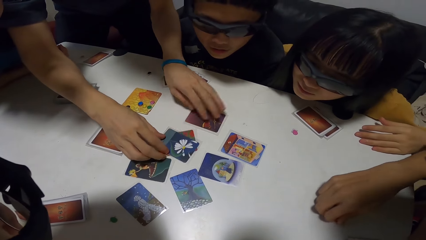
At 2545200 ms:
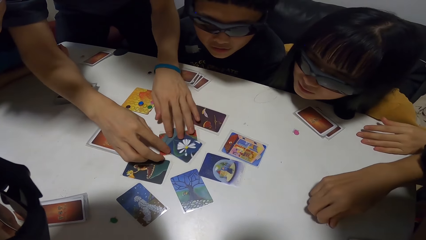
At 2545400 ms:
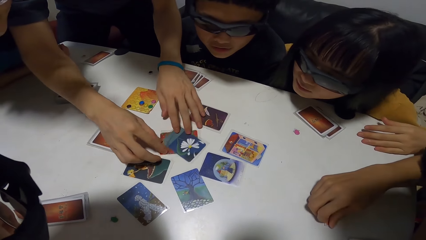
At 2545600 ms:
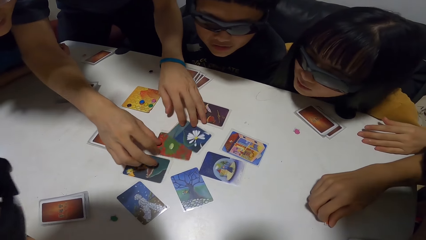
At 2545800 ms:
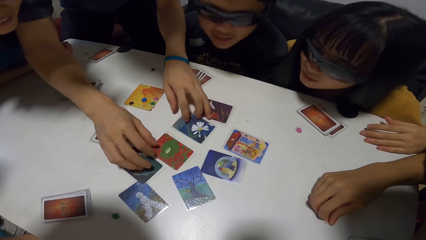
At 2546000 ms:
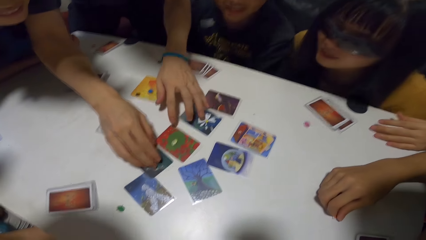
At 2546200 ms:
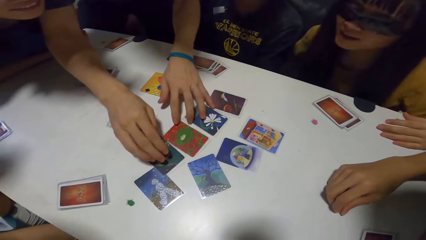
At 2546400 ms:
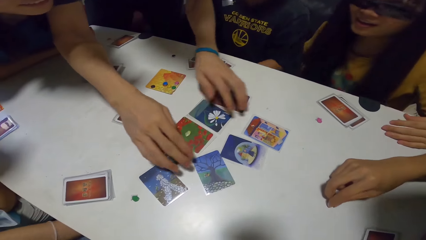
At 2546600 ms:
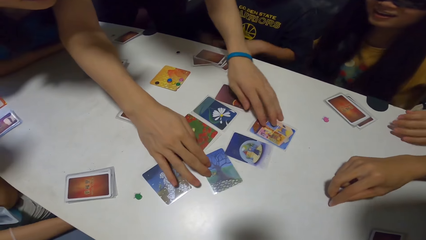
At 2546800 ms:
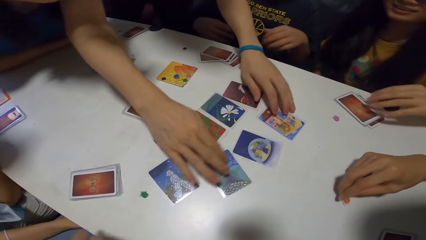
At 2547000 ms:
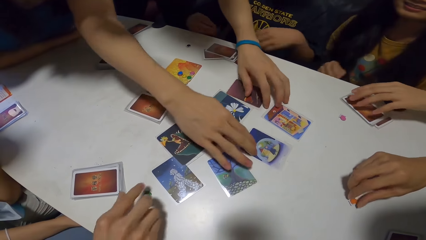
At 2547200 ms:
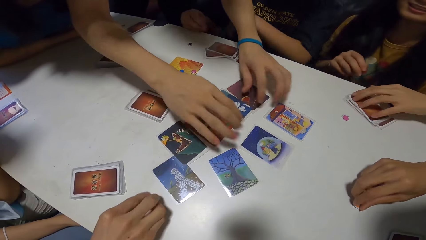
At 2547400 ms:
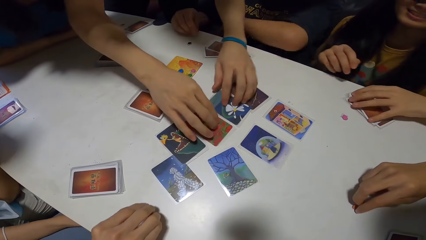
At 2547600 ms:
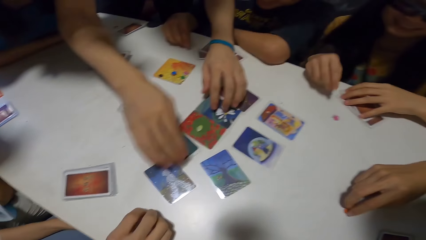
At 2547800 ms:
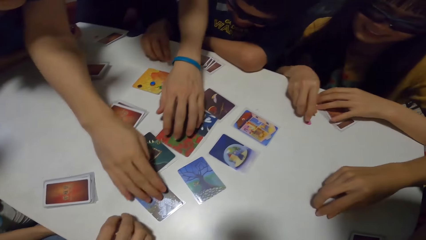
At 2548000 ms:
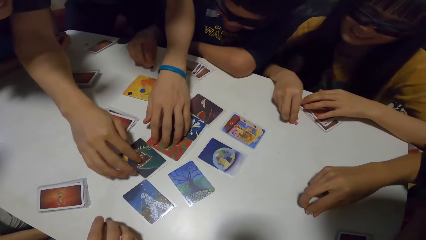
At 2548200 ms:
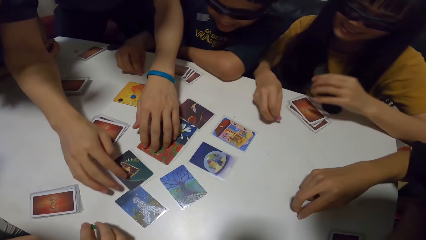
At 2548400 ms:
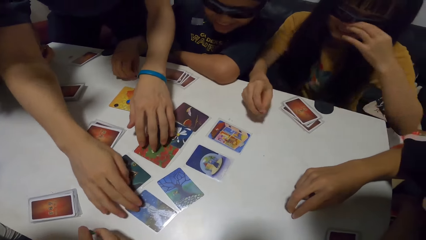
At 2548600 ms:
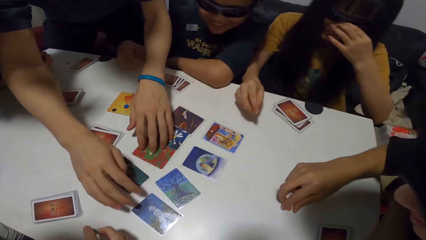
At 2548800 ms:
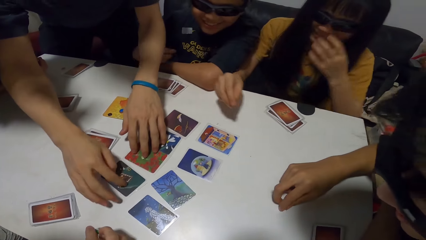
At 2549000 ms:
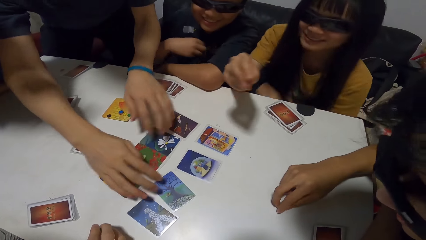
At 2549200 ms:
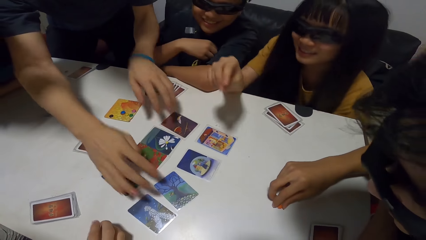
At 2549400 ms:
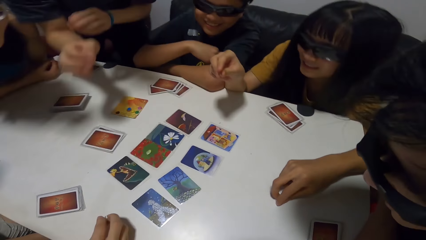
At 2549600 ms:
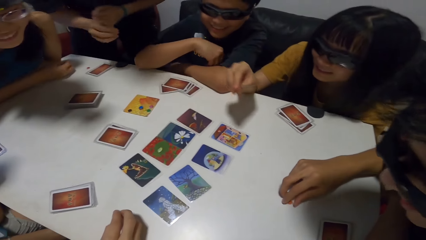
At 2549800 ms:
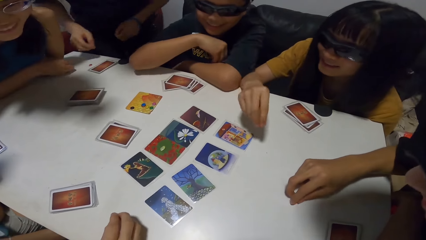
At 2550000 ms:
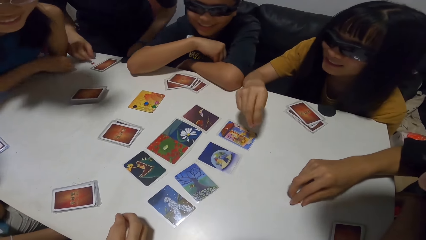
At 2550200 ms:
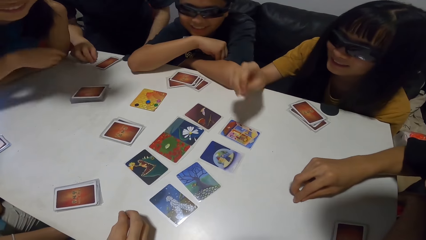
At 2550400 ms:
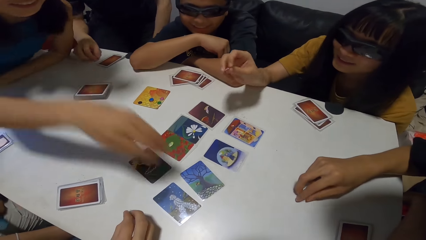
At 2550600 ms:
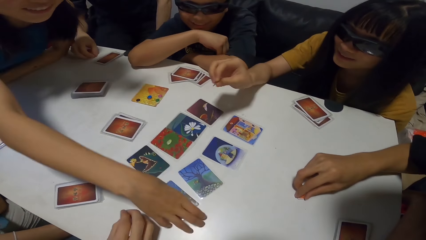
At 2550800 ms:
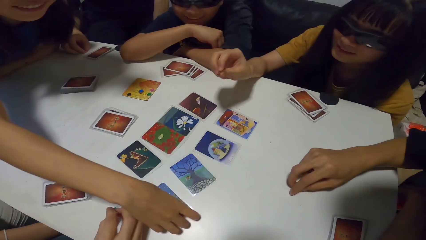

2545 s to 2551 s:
A man moves the green paper on the table. A lady touches her cards on the table and picks up a purple paper from the table. Another man picks up black paper from the table. The lady adjusts her glasses.
